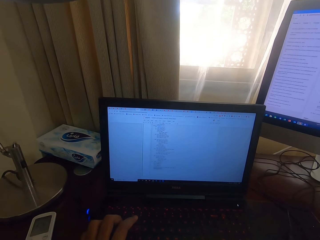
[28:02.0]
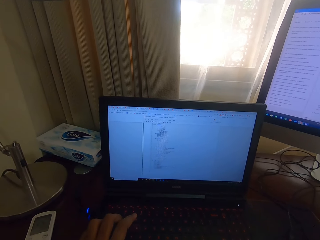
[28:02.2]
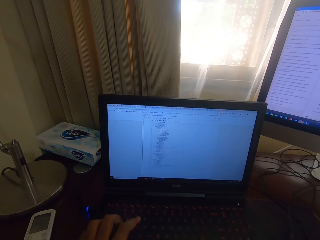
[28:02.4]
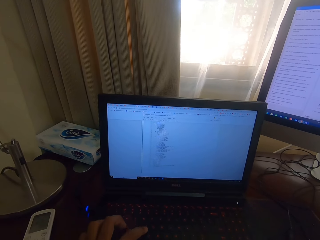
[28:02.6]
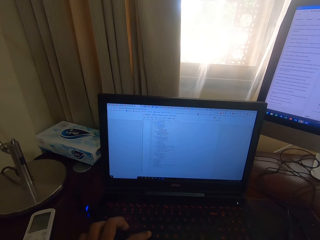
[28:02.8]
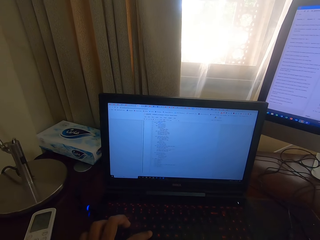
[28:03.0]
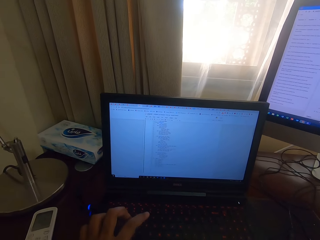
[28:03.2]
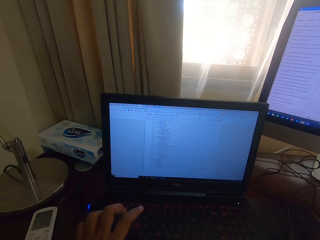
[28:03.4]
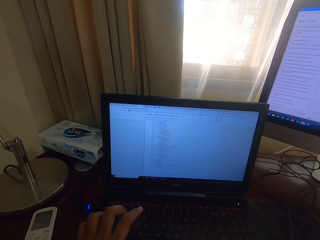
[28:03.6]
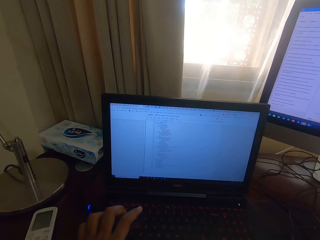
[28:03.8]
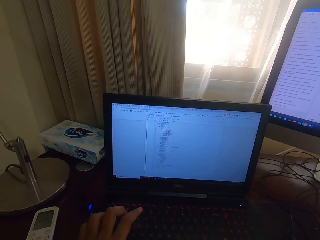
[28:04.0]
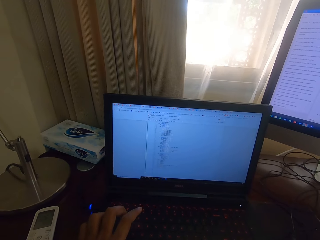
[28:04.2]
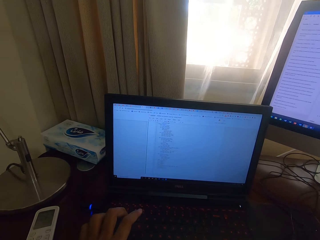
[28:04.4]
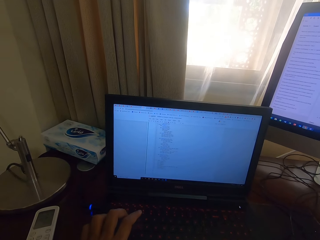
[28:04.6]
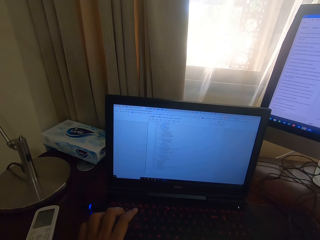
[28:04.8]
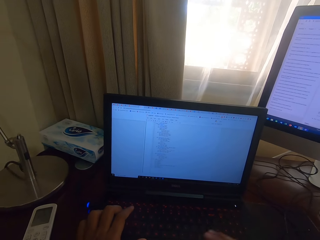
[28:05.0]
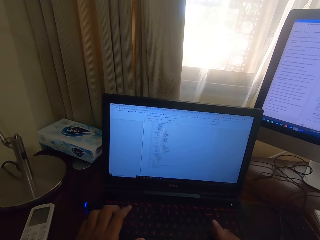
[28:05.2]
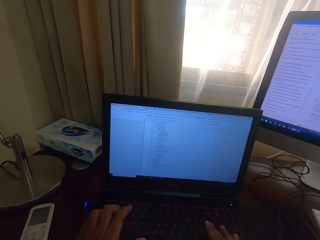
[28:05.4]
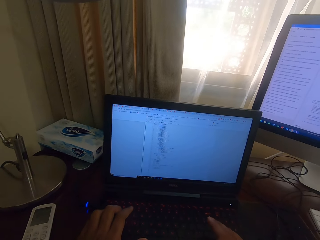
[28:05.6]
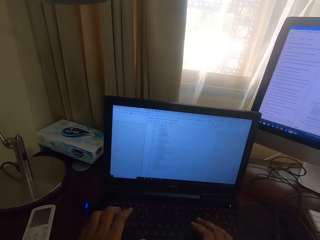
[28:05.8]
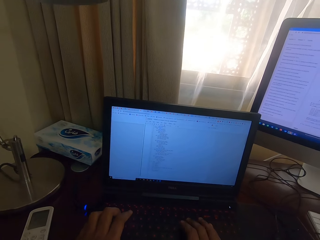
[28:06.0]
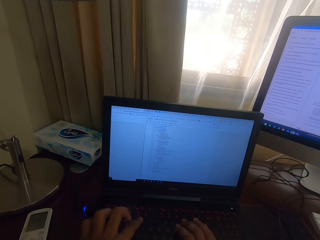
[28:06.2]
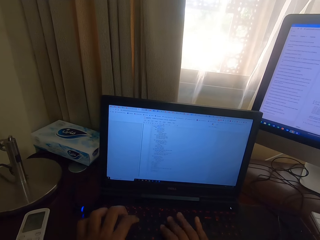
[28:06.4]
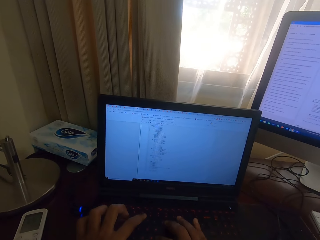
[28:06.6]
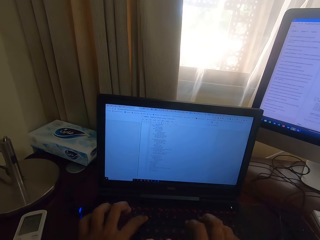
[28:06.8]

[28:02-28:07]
The camera wearer types on the keyboard.

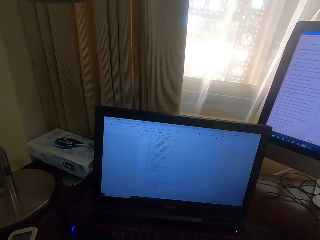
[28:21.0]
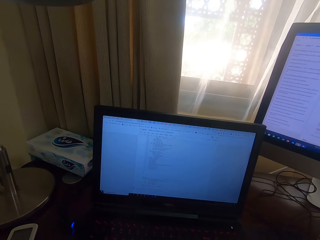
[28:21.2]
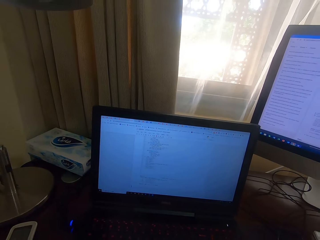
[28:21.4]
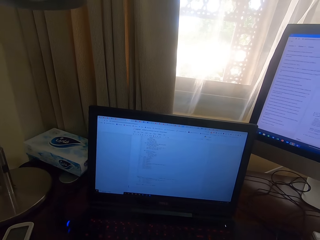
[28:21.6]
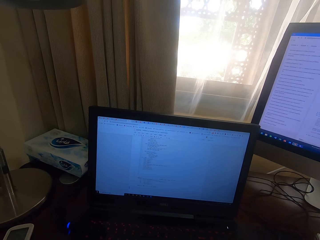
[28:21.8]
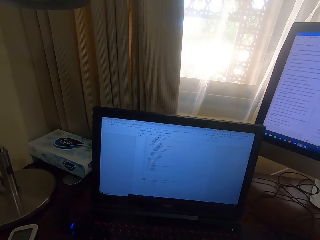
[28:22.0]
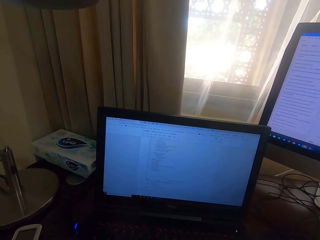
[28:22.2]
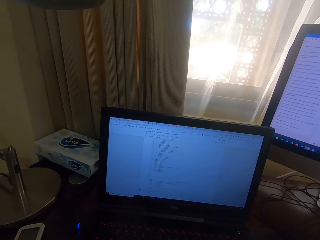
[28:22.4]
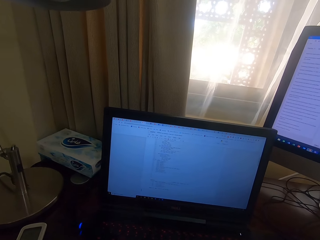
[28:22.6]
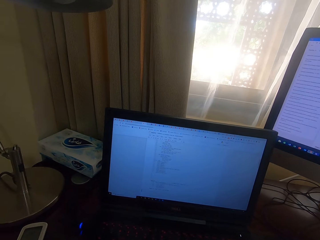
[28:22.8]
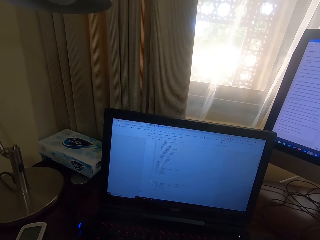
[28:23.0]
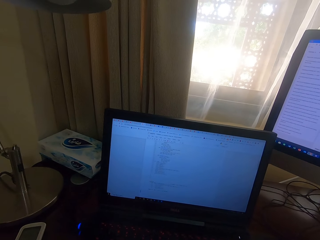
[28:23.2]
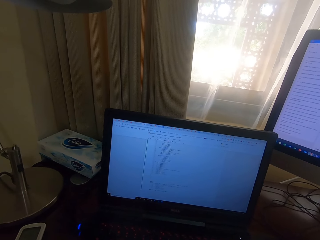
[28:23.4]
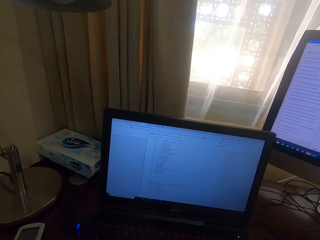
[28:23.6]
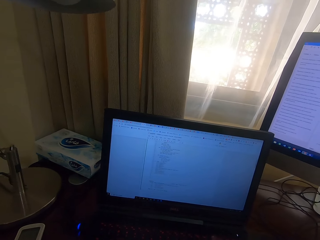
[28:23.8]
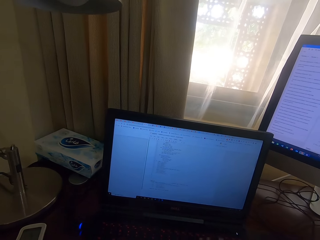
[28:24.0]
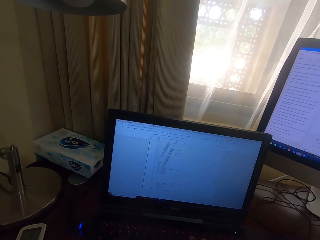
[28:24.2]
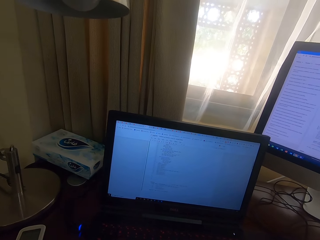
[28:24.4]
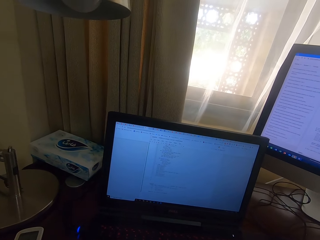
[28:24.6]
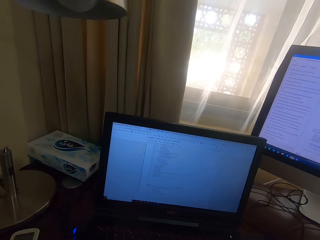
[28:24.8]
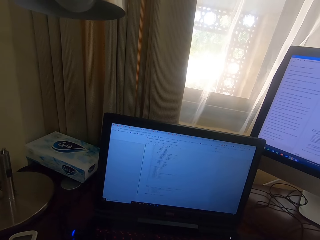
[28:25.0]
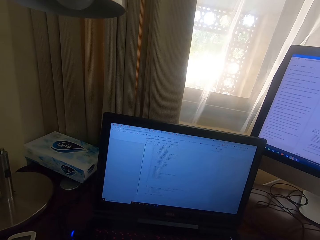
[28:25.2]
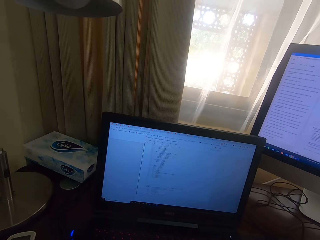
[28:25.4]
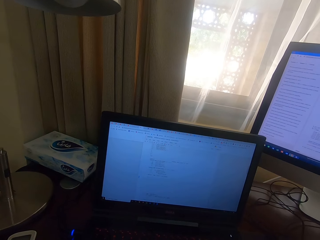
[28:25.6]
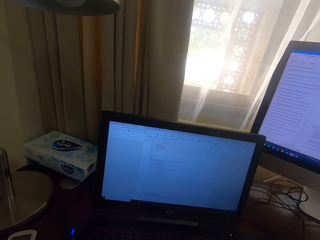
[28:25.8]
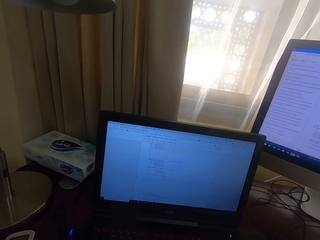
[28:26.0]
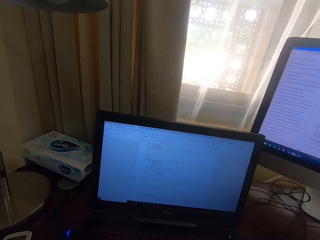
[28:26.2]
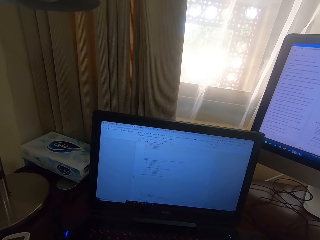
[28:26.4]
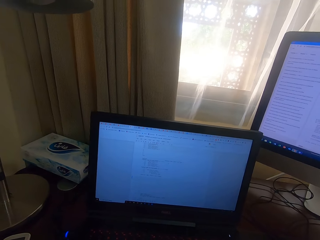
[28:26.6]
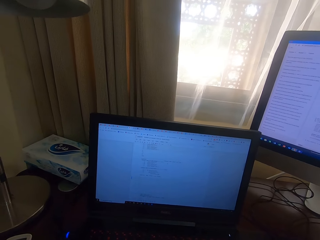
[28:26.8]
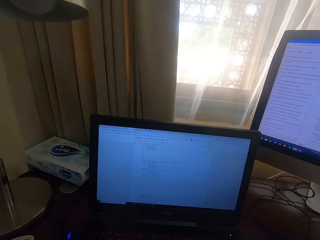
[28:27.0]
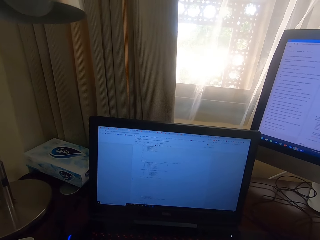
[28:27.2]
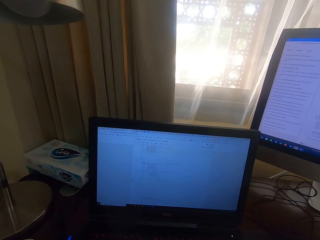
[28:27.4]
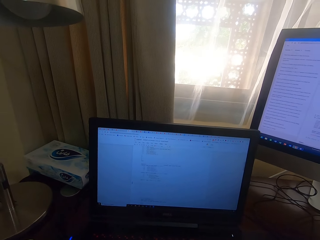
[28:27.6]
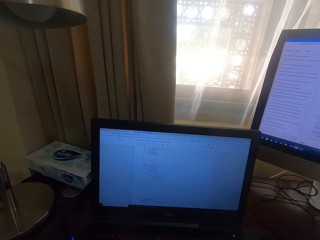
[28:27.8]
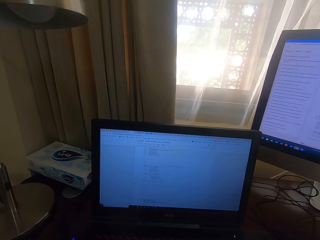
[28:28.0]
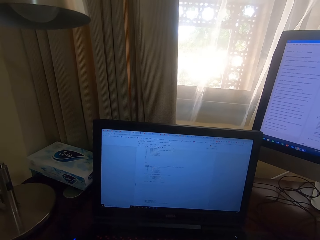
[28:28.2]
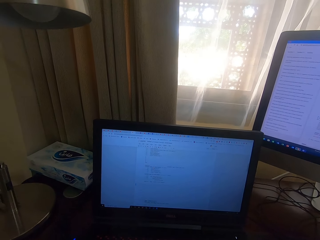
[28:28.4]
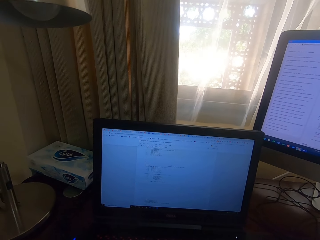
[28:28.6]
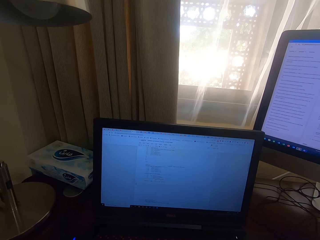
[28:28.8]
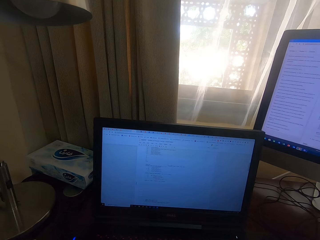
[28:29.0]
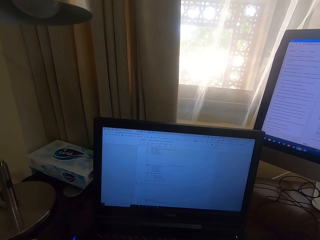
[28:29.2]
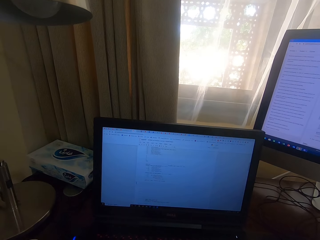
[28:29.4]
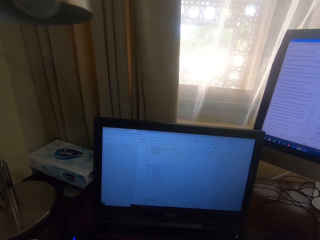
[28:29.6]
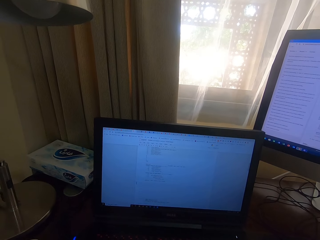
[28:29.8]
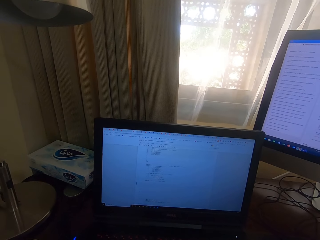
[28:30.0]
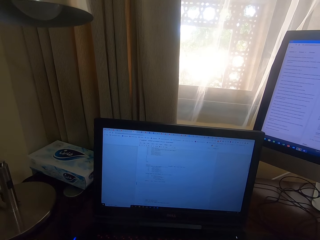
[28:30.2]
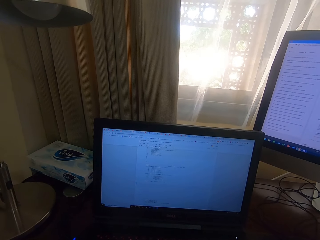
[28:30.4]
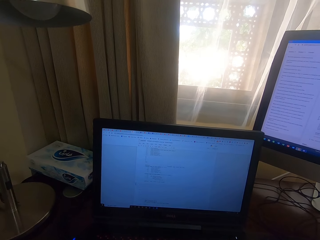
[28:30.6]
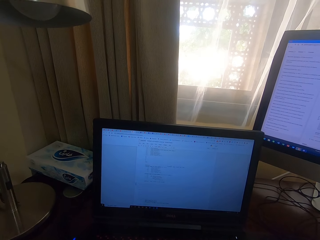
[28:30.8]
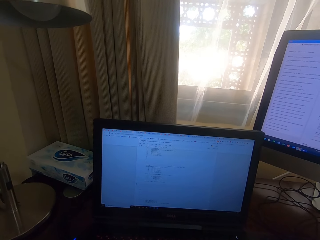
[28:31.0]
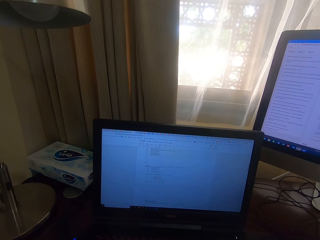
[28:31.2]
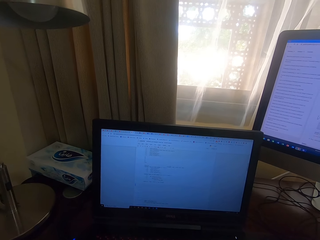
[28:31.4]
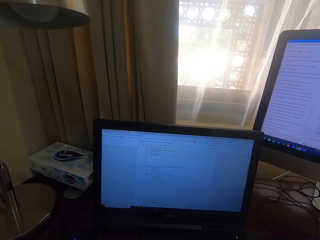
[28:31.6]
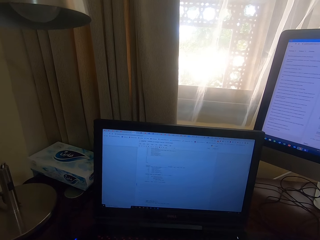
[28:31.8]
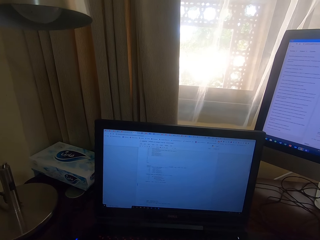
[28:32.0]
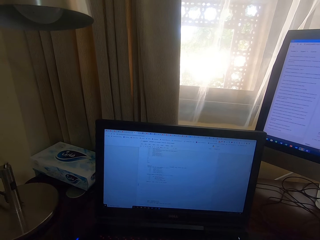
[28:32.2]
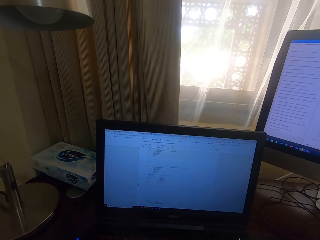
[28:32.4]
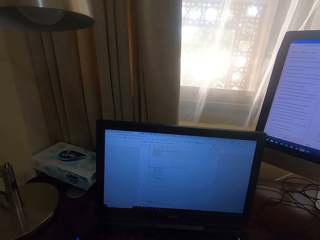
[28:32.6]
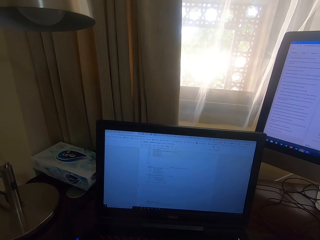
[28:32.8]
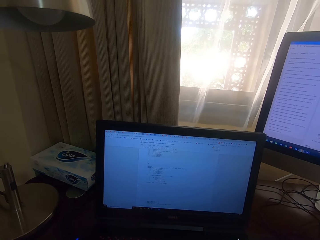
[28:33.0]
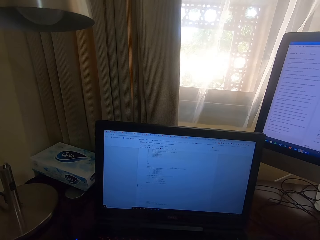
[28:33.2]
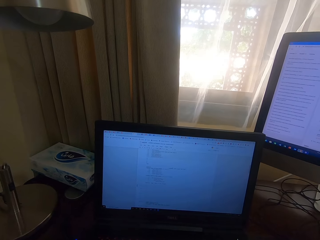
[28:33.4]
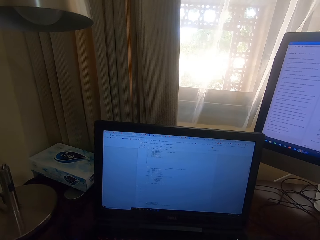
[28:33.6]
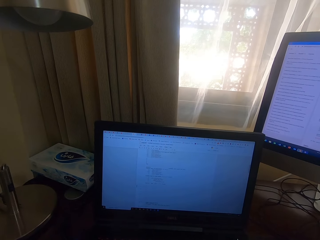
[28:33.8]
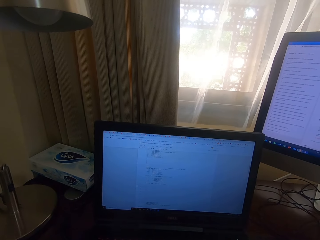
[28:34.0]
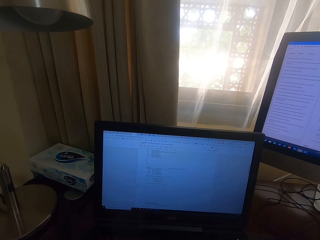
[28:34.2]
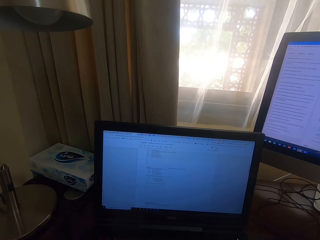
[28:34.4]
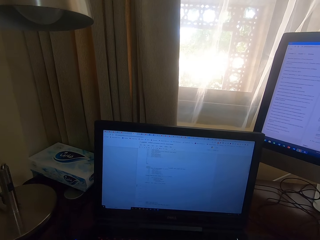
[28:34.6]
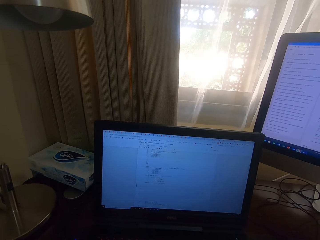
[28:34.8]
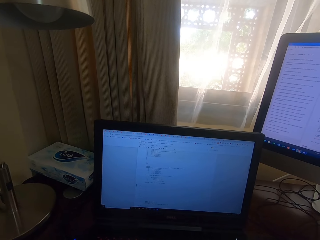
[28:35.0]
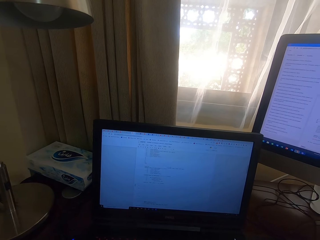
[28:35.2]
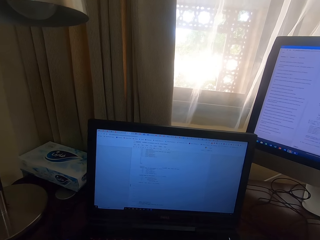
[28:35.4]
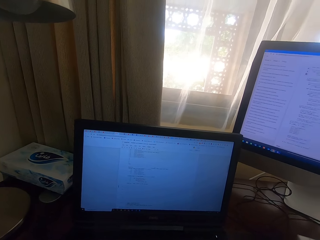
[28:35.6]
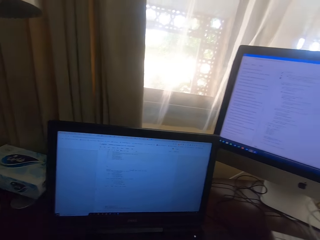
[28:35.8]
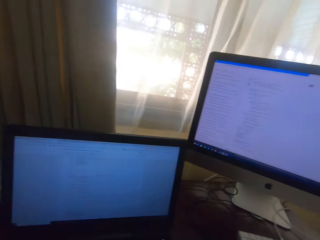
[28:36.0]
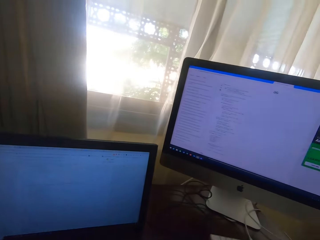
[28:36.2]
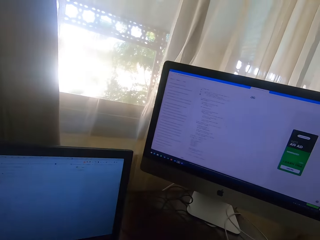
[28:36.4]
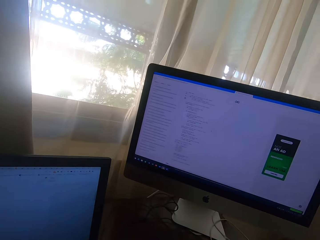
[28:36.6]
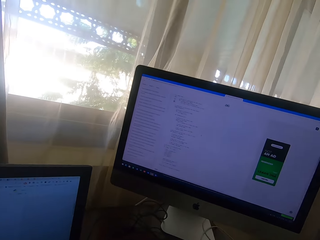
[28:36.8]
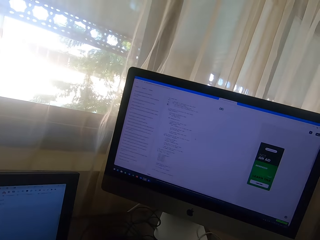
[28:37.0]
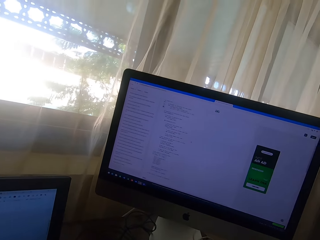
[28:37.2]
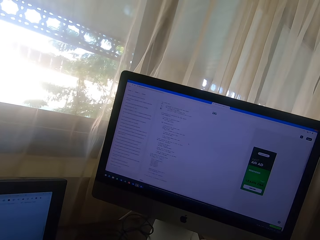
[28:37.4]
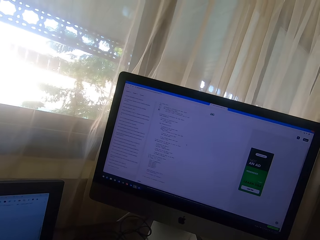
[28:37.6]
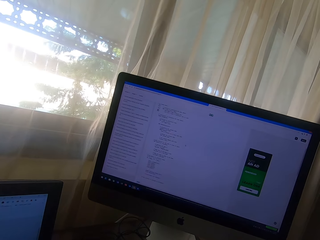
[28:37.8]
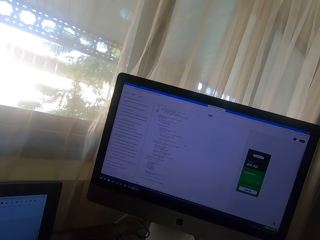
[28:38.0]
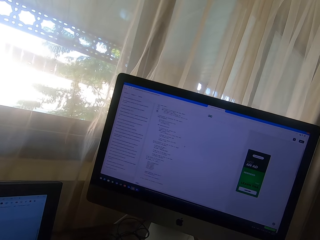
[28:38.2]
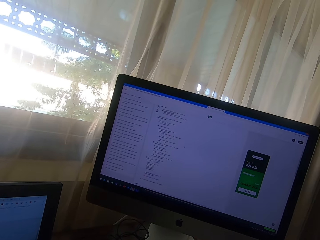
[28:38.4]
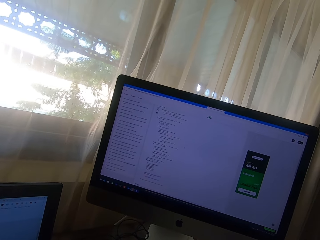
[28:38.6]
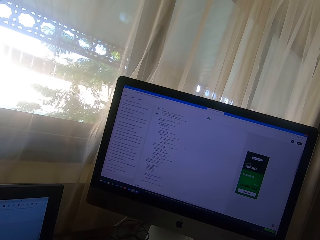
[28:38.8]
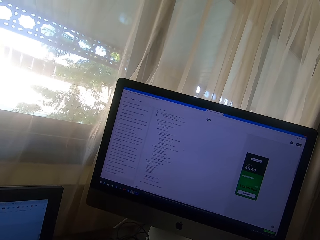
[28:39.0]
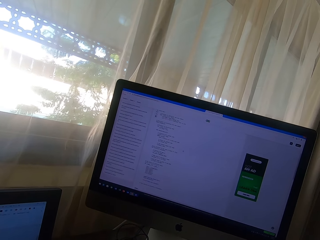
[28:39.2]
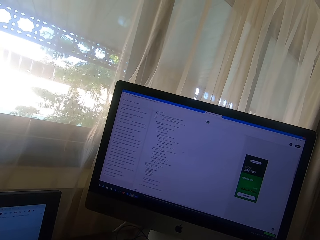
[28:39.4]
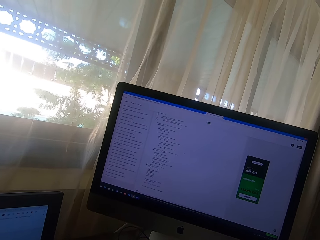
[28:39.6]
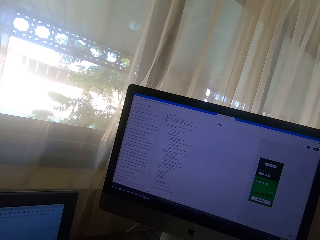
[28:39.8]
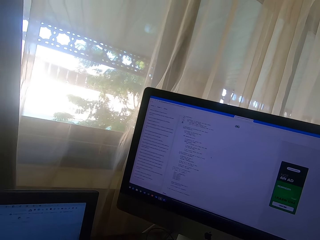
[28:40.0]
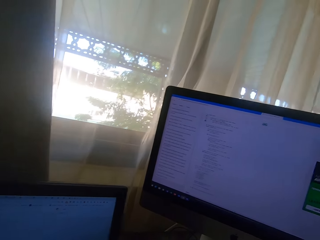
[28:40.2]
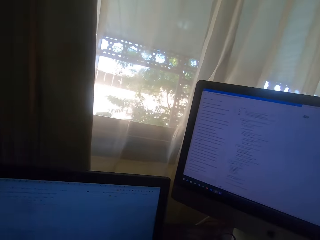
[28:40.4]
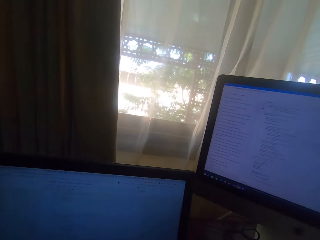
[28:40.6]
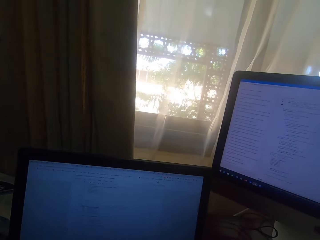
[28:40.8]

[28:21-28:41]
The camera wearer looks at the screen. They type on the keyboard. They look at the desktop screen.
